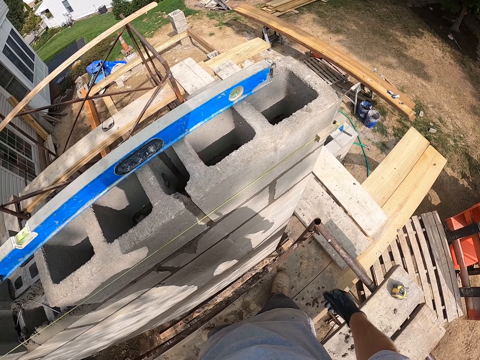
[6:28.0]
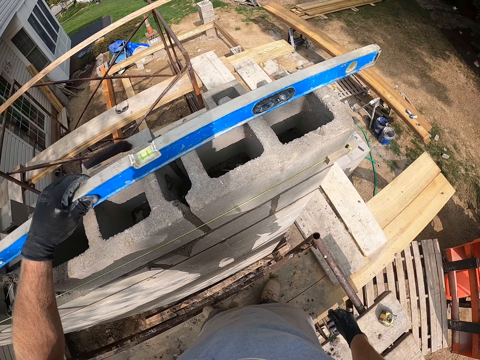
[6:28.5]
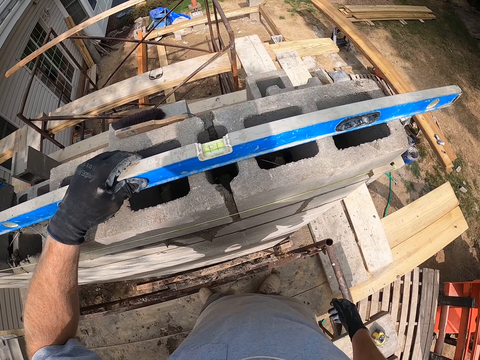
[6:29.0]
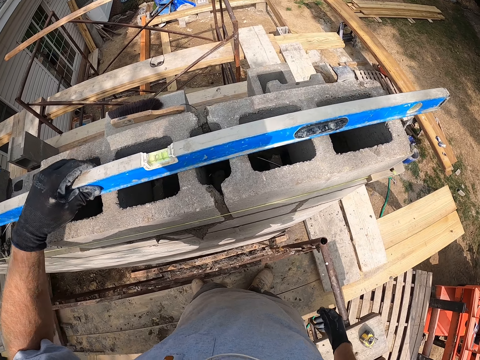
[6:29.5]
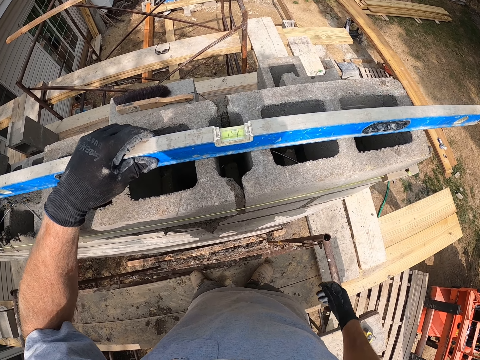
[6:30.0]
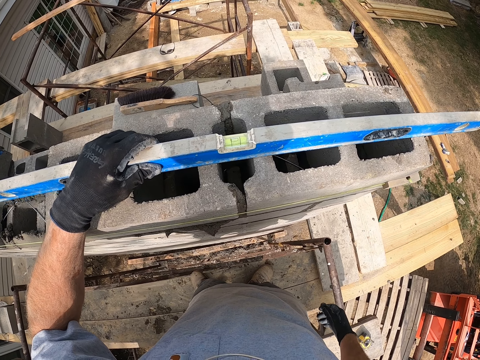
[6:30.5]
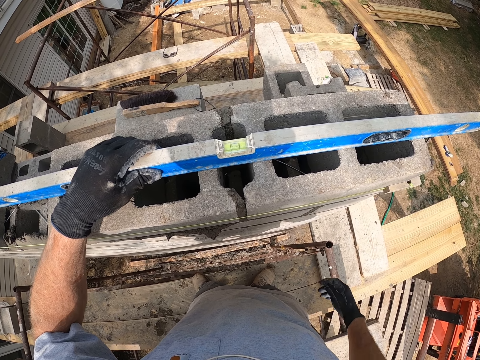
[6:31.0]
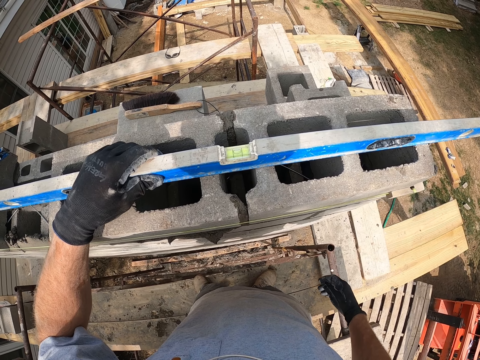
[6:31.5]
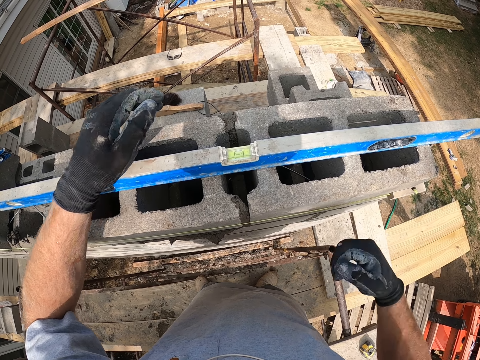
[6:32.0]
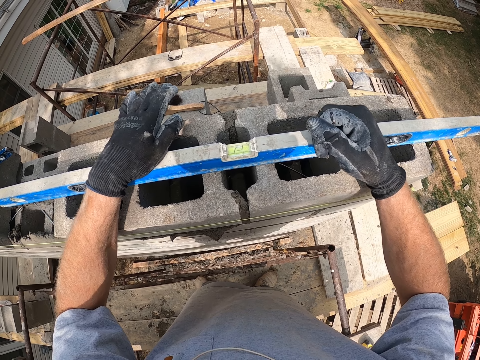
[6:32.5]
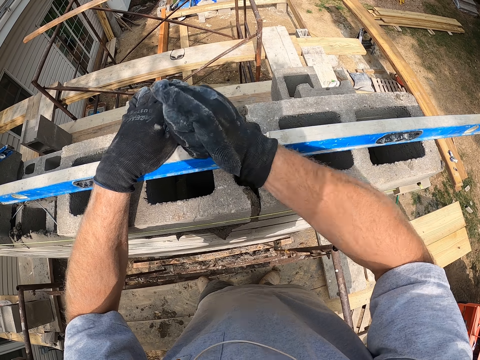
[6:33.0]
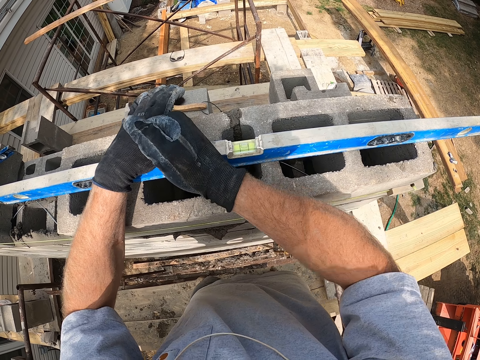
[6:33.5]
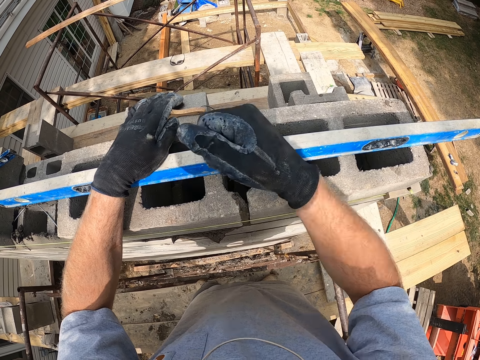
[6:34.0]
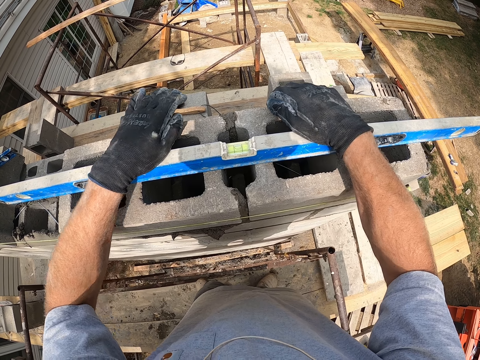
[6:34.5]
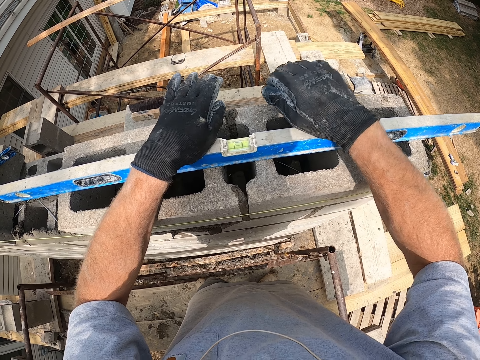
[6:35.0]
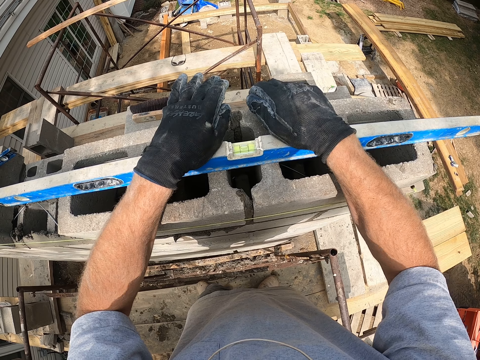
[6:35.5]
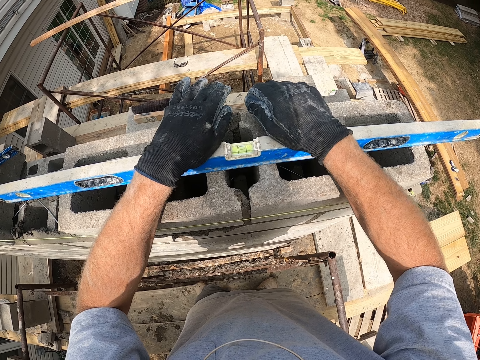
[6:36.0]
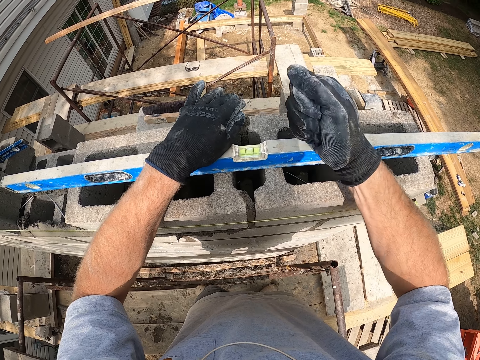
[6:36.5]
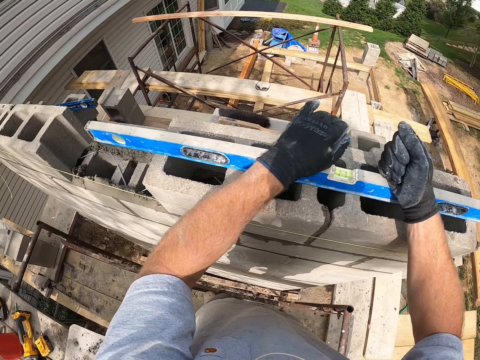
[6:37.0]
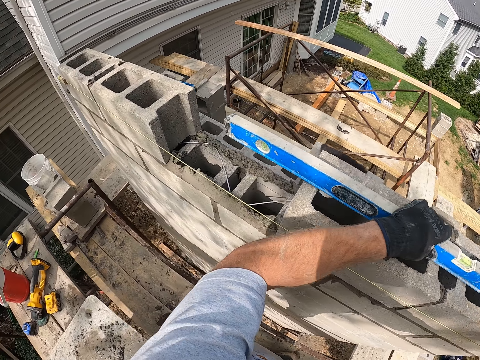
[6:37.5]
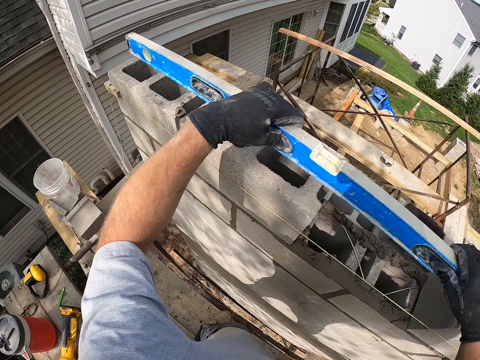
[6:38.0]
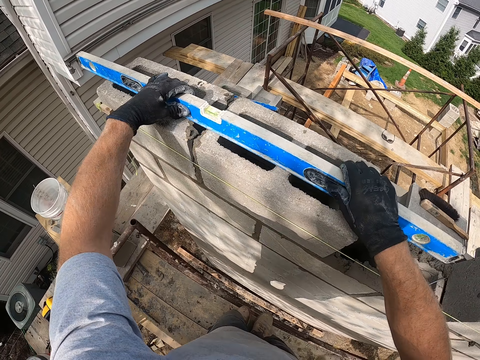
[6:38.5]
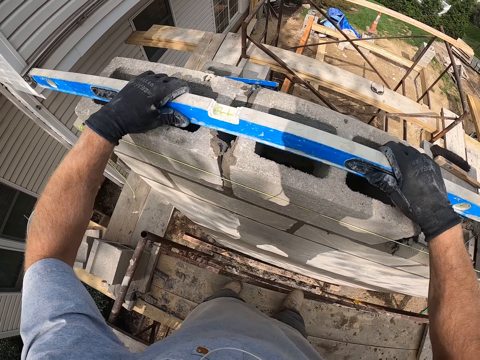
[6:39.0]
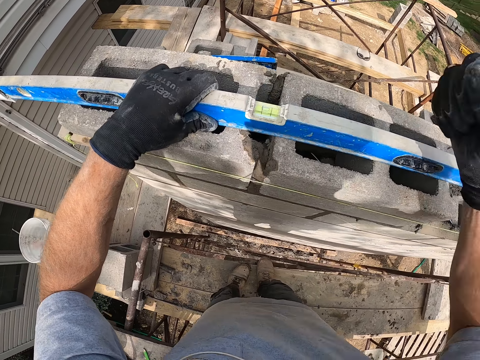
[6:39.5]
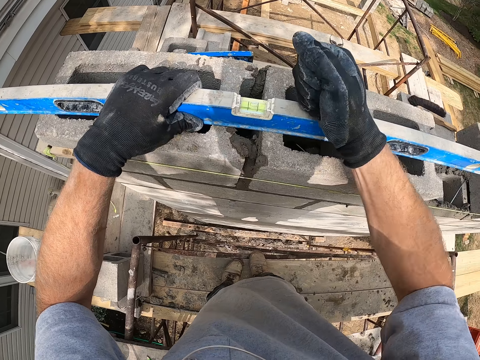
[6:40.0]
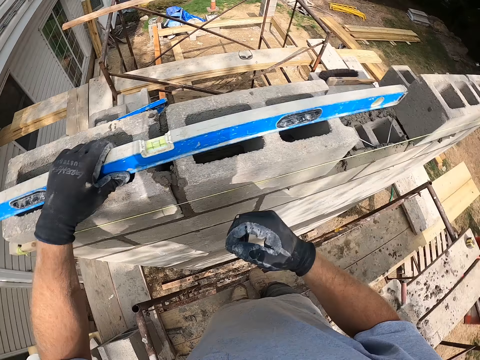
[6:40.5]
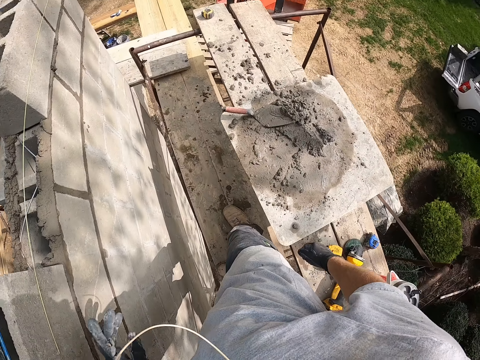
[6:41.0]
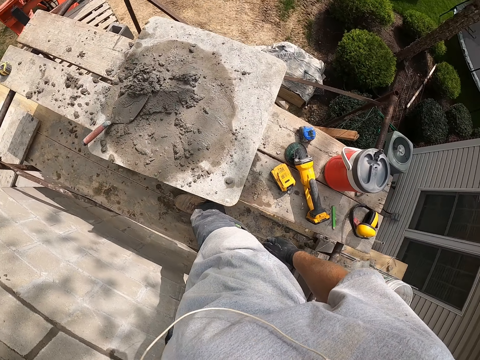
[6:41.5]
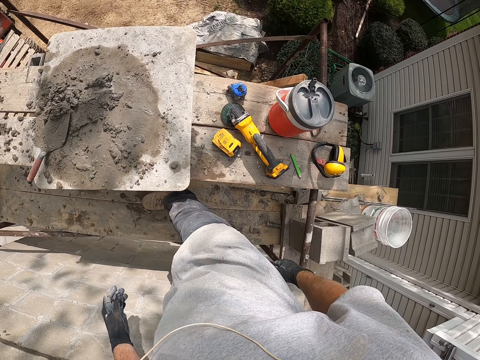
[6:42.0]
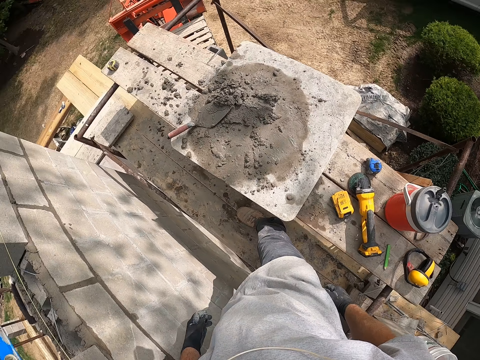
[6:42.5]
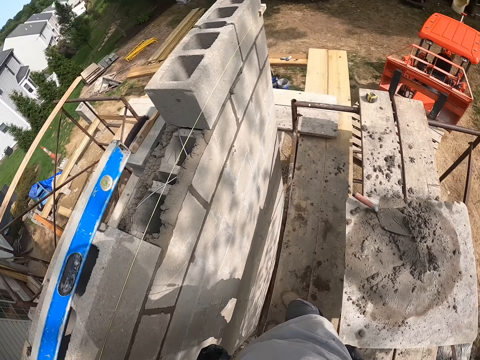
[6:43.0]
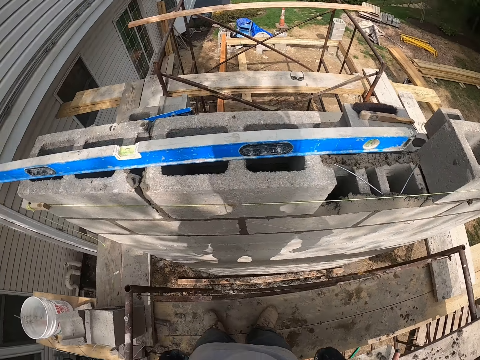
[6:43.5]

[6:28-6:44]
The camera wearer moves the straight edge or level spirit on the block or bricks forward. He puts the level spirit on the bricks. He measures the block with the straight edge. He hits the level spirit with the hand. He touches the block with his right hand. He hits the top of the block with his right hand. He hits the top of the straight edge with both hands. He moves the straight edge on the block. He hits the top of the straight edge with his right hand. He turns around. He looks around.

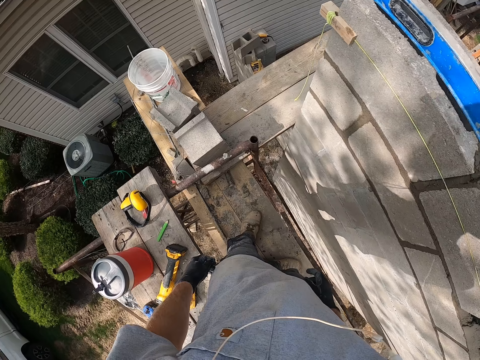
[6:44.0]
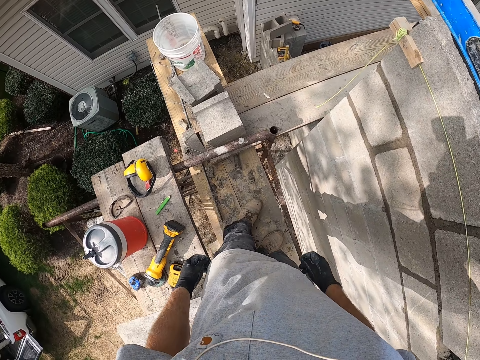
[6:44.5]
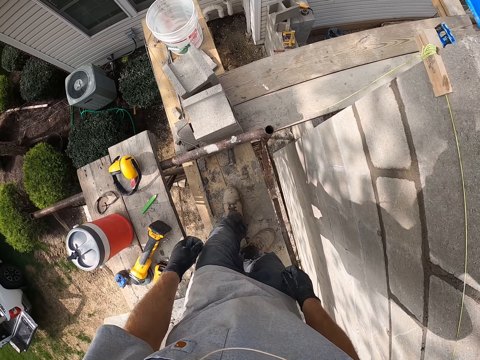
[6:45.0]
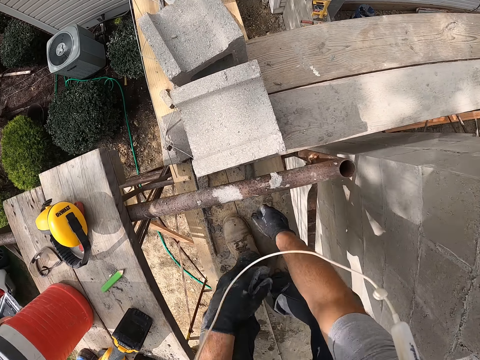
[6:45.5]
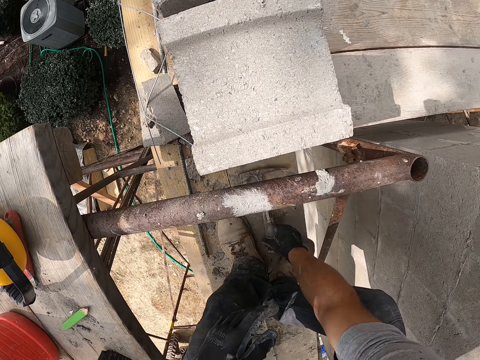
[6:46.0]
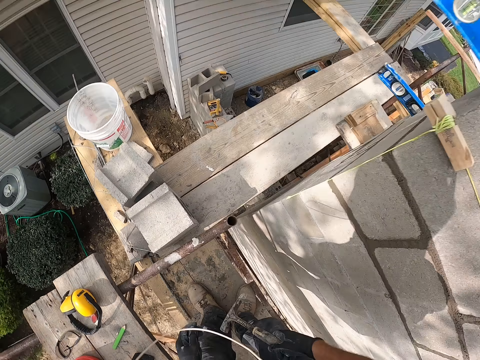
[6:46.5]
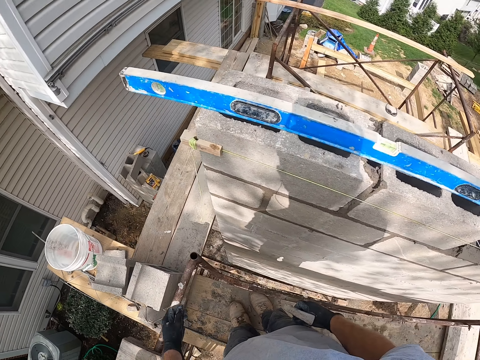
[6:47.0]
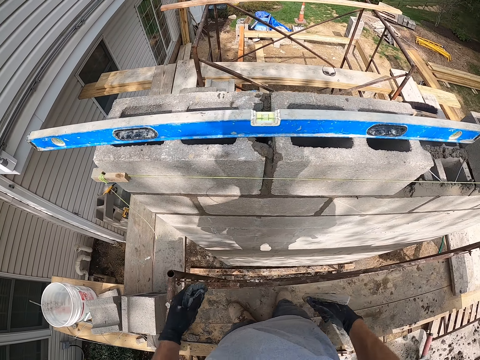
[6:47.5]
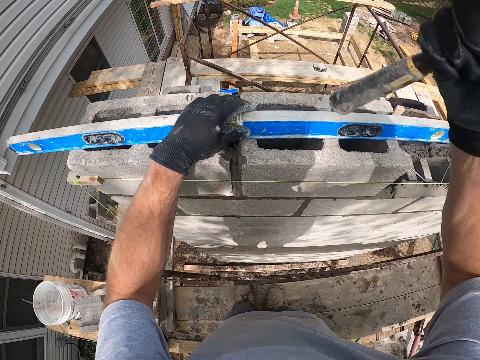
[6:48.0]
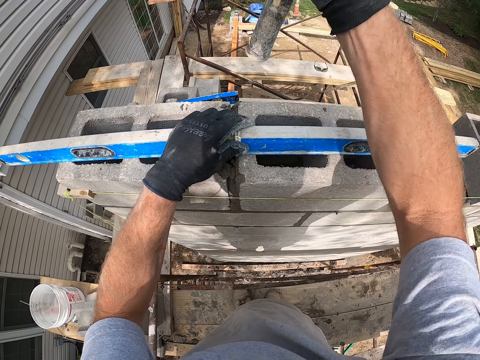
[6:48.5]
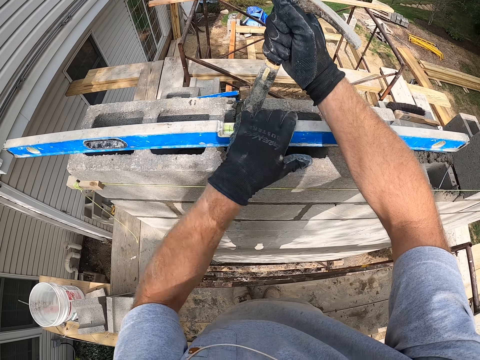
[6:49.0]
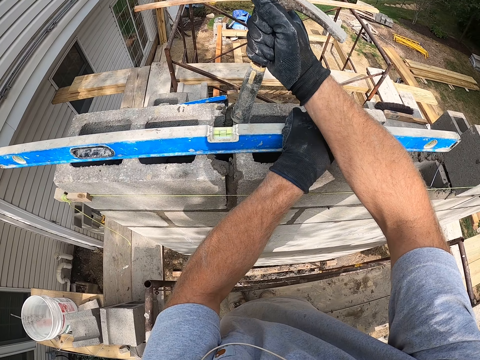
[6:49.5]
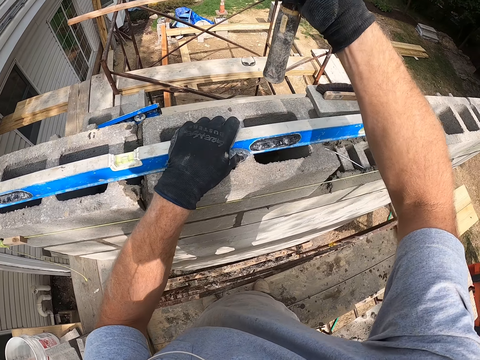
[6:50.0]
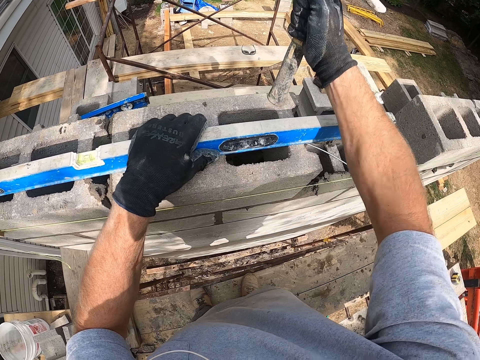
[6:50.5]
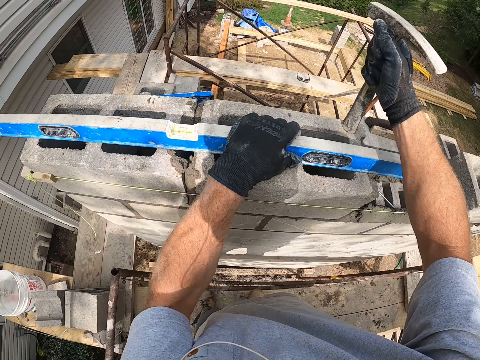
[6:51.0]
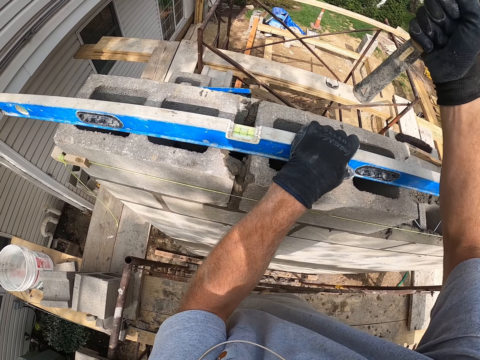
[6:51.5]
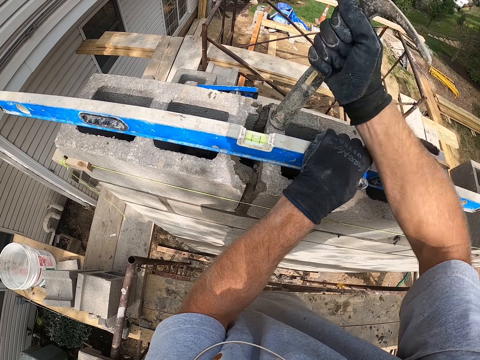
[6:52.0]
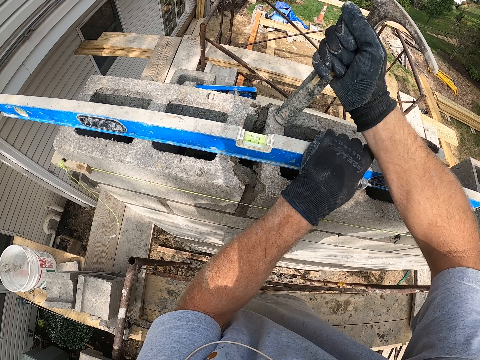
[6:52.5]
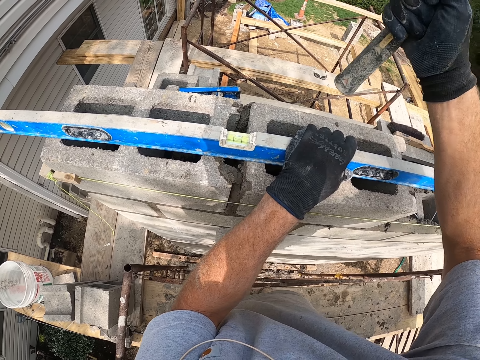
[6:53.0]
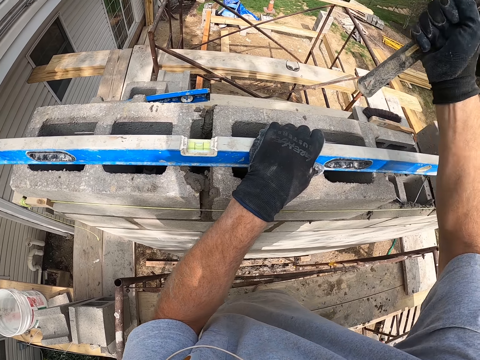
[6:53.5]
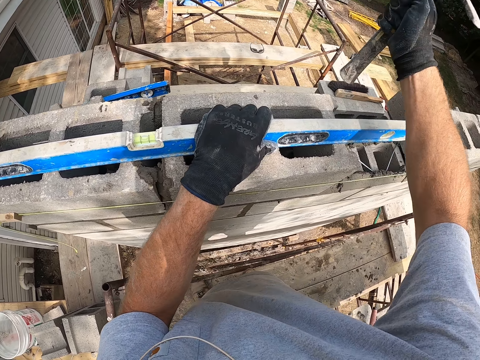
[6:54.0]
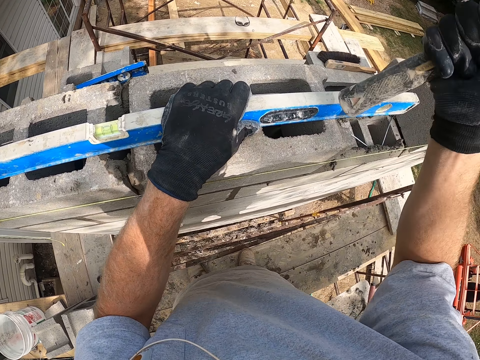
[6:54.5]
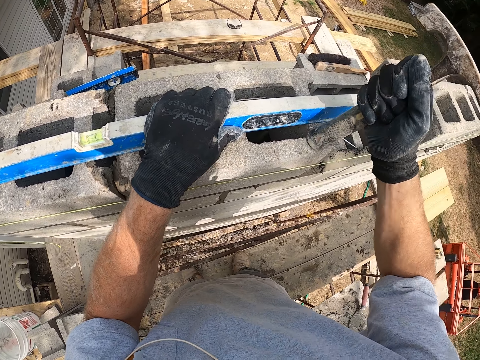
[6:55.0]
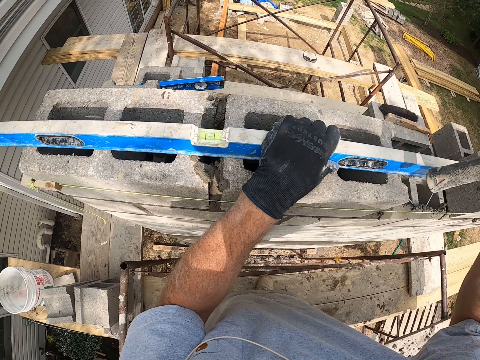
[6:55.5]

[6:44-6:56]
The camera wearer bends down. He picks the hammer from the floor. He stands up. He touches the spirit level. He holds the straight edge with his left hand. He hits the bottom of the hammer on the block or brick. He moves the hand. He hits the brick with the hammer. He hits the brick with the hammer again.
